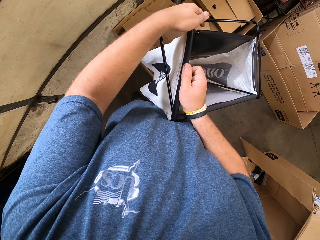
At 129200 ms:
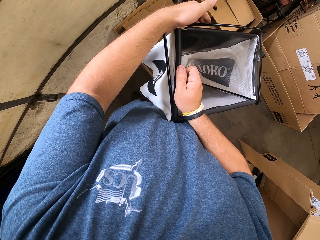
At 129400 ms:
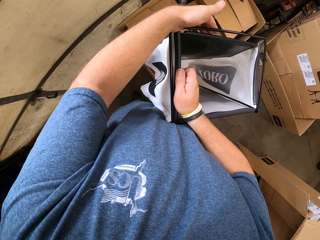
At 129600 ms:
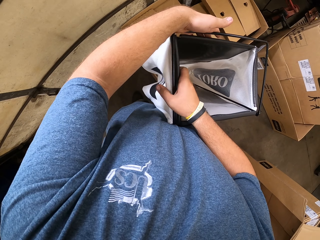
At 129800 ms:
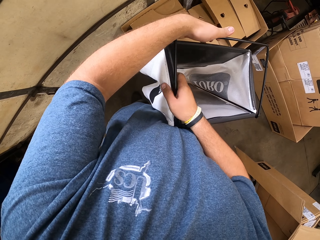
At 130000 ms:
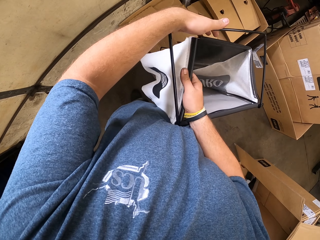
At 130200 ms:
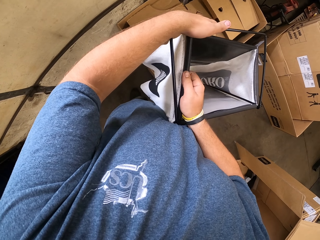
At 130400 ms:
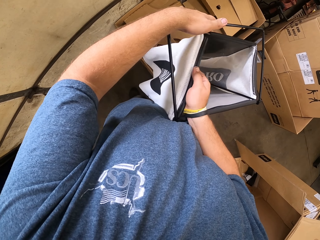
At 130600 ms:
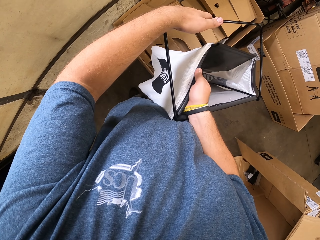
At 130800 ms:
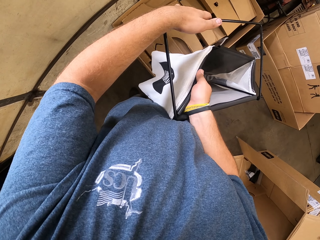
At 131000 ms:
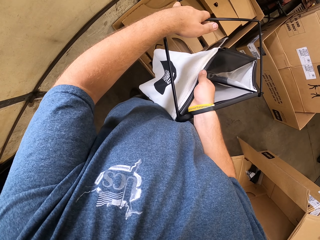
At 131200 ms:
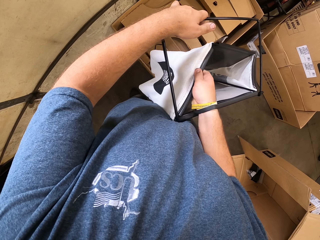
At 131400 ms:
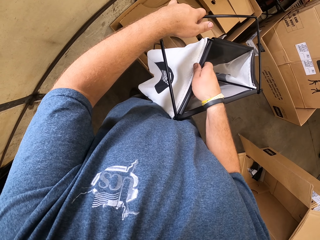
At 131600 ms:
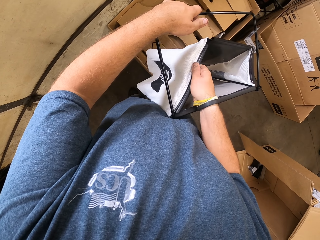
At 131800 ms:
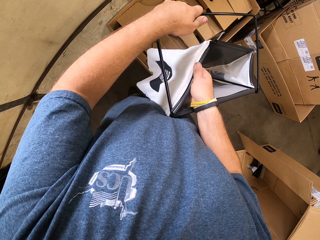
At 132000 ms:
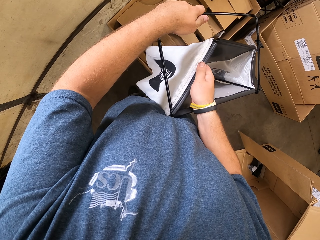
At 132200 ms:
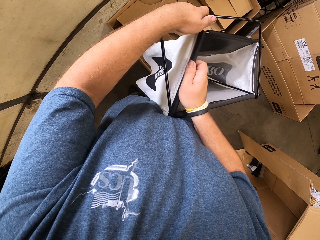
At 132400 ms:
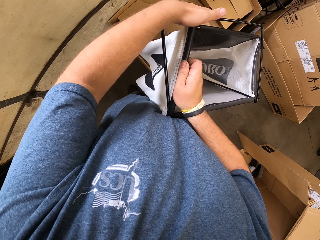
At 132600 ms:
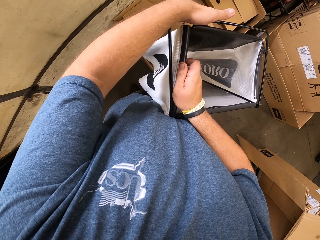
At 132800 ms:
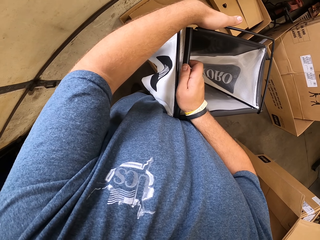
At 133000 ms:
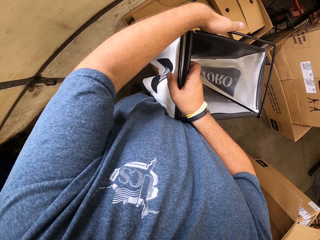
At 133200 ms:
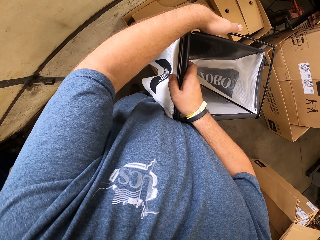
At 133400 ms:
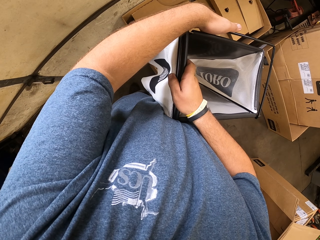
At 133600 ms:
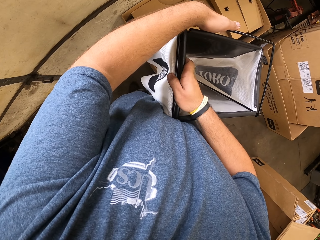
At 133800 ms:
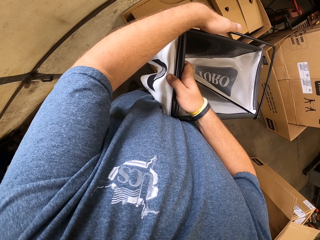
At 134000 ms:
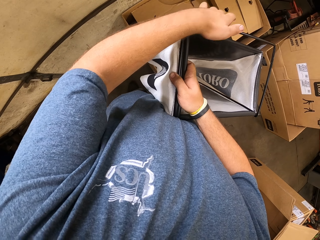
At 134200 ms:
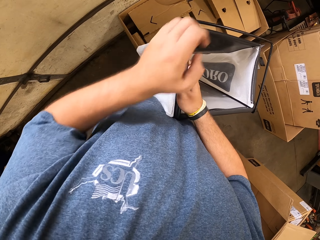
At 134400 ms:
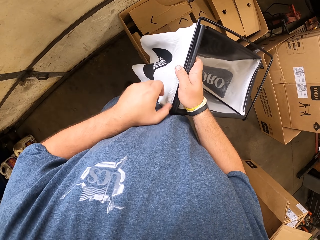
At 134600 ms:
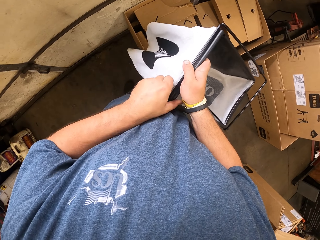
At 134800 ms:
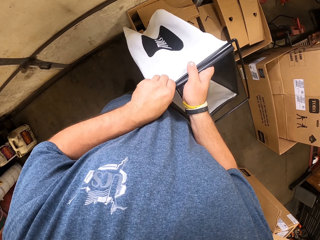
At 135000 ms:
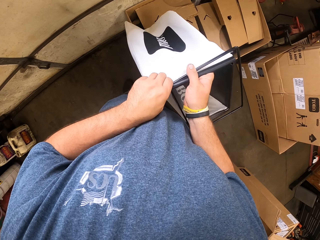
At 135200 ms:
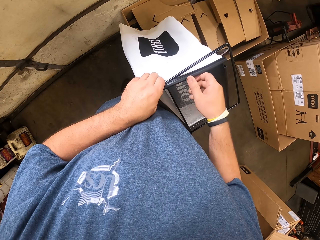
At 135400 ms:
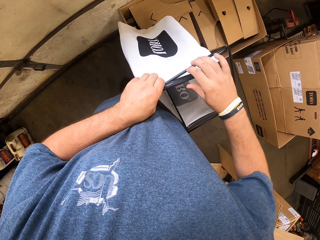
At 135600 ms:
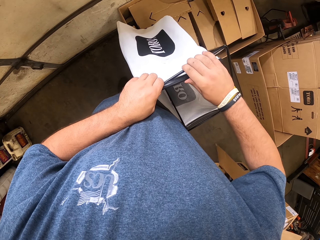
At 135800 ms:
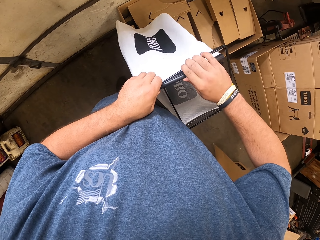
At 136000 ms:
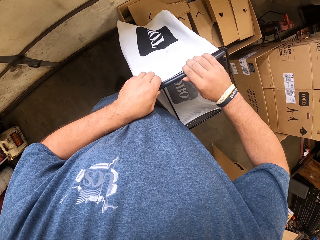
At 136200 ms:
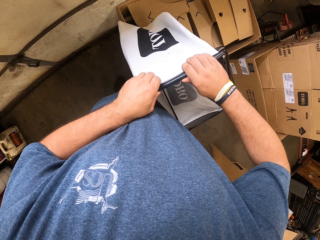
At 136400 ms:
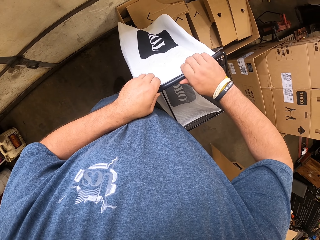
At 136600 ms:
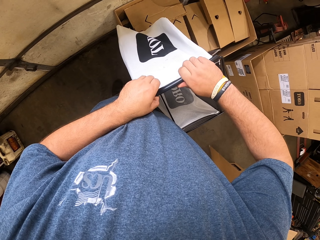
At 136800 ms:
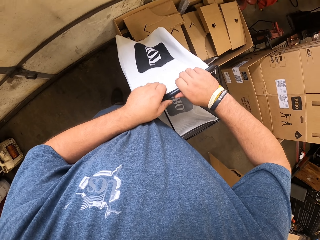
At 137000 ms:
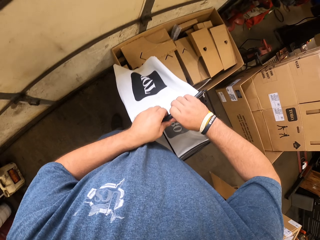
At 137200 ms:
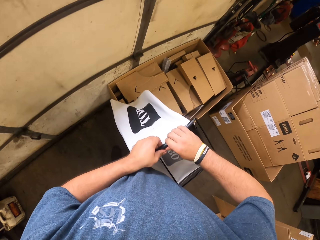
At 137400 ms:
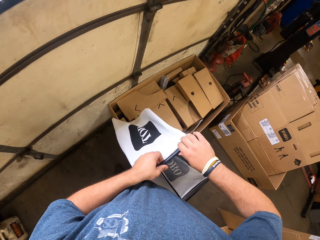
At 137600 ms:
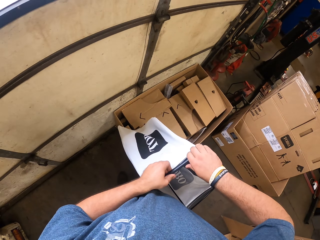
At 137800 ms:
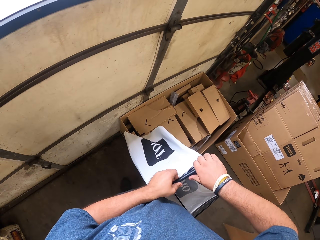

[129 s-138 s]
The camera wearer fixes something.

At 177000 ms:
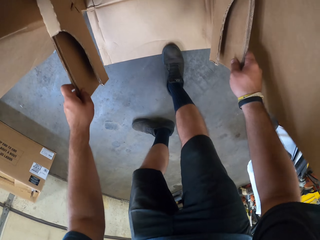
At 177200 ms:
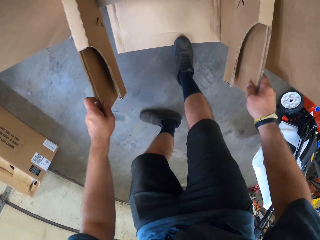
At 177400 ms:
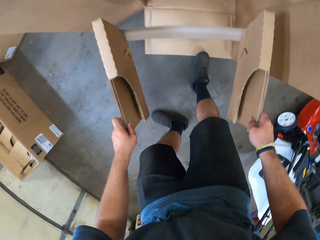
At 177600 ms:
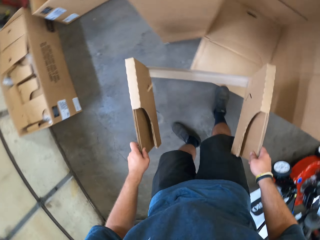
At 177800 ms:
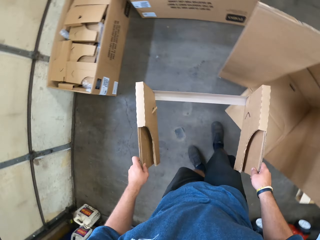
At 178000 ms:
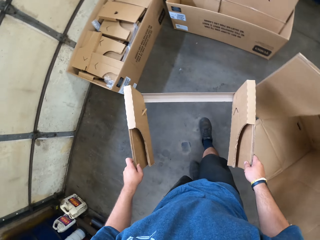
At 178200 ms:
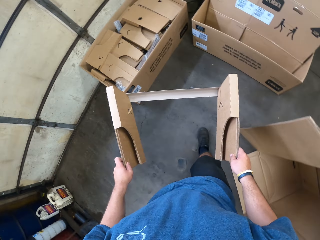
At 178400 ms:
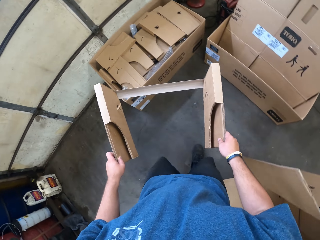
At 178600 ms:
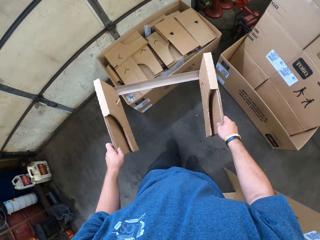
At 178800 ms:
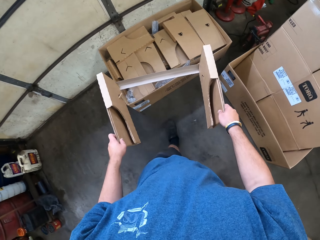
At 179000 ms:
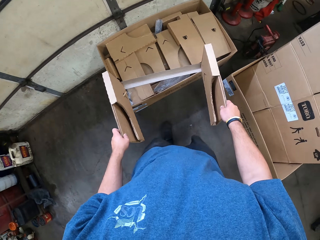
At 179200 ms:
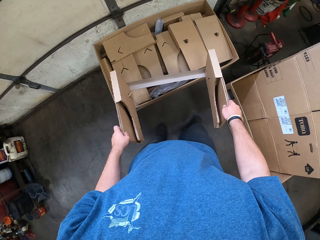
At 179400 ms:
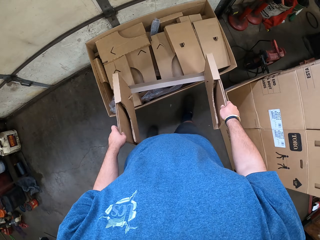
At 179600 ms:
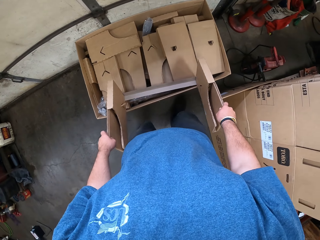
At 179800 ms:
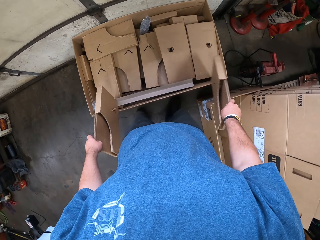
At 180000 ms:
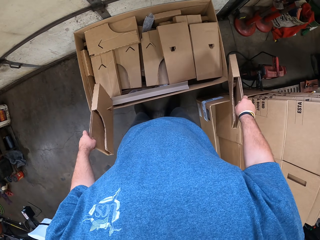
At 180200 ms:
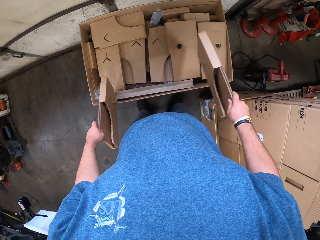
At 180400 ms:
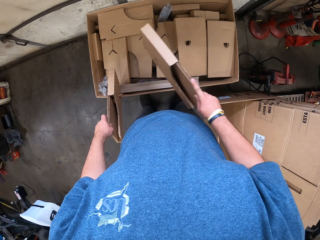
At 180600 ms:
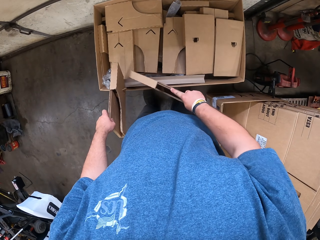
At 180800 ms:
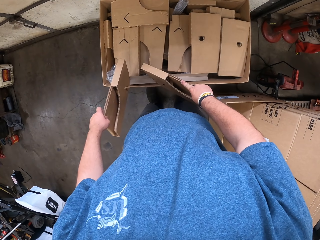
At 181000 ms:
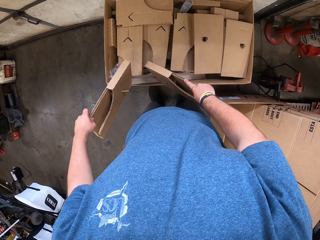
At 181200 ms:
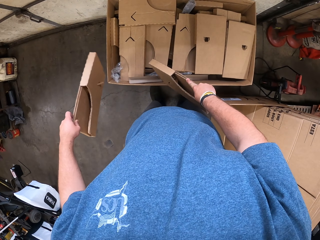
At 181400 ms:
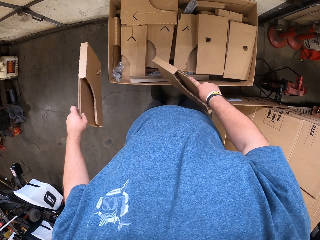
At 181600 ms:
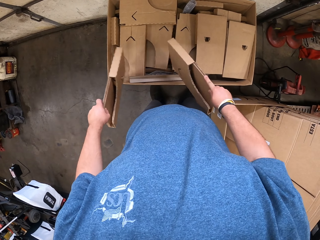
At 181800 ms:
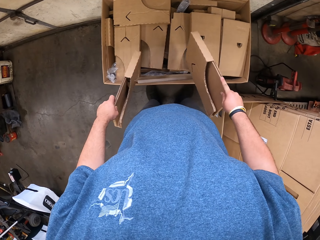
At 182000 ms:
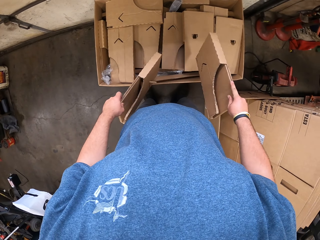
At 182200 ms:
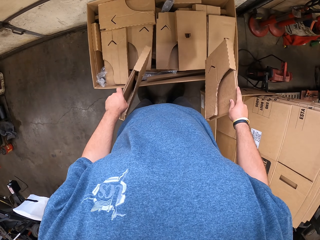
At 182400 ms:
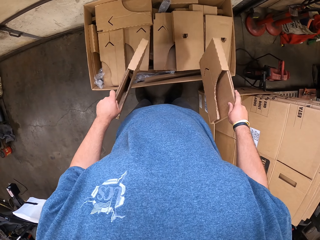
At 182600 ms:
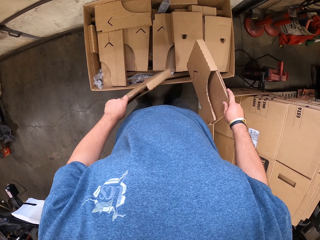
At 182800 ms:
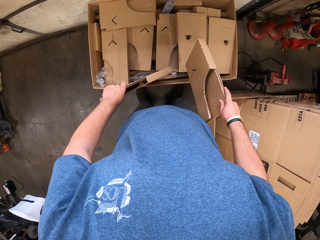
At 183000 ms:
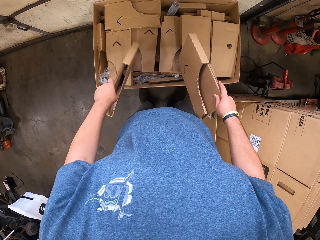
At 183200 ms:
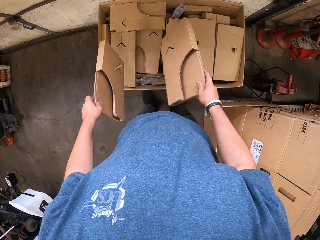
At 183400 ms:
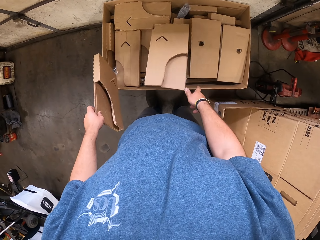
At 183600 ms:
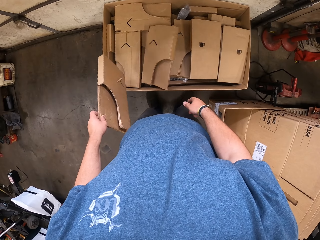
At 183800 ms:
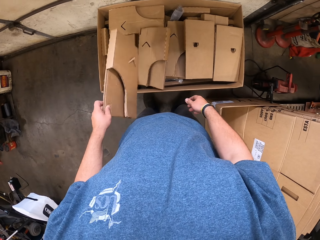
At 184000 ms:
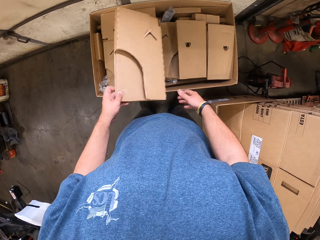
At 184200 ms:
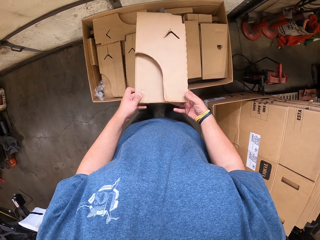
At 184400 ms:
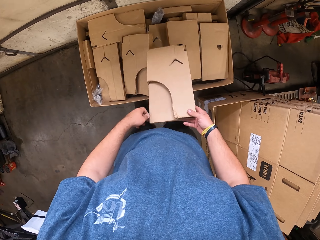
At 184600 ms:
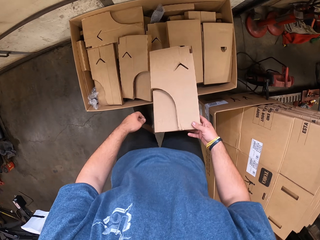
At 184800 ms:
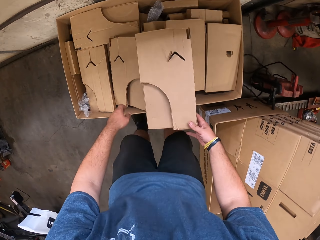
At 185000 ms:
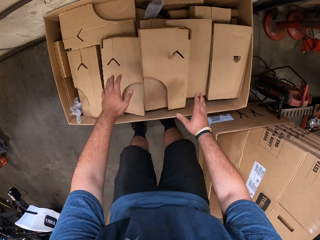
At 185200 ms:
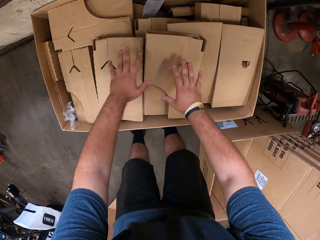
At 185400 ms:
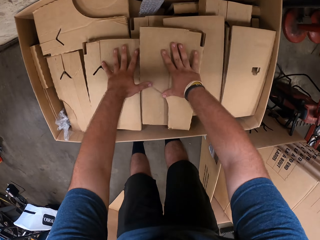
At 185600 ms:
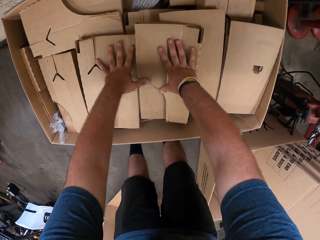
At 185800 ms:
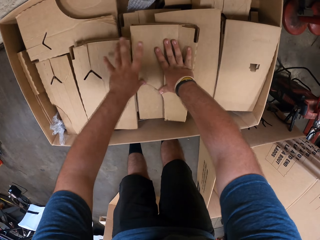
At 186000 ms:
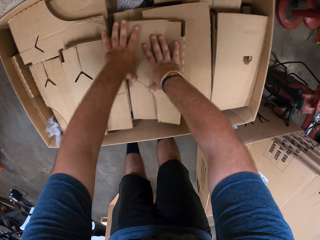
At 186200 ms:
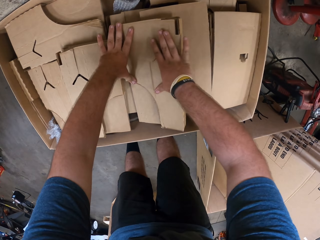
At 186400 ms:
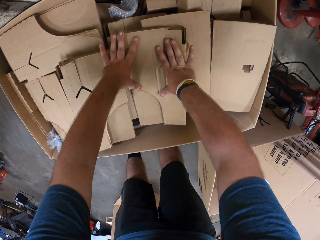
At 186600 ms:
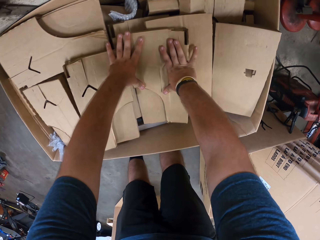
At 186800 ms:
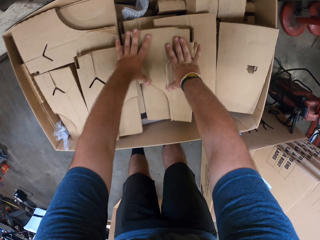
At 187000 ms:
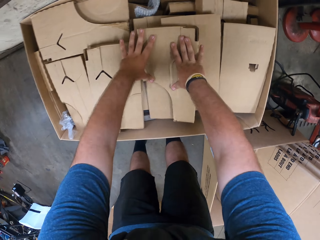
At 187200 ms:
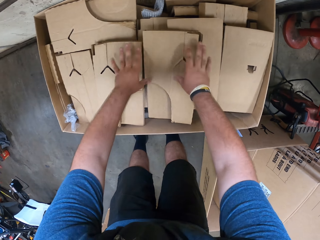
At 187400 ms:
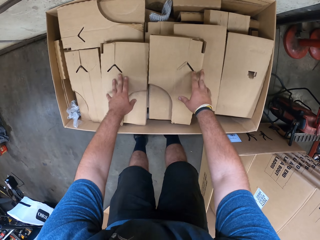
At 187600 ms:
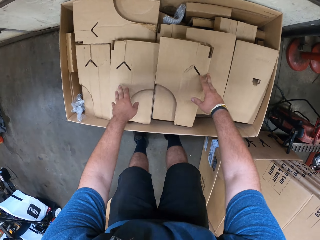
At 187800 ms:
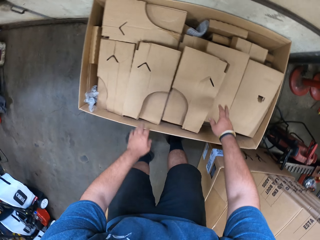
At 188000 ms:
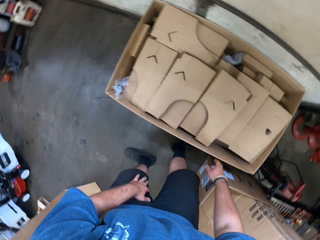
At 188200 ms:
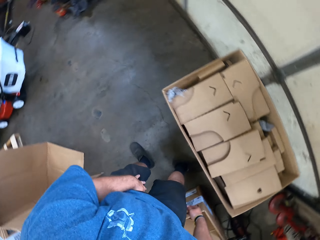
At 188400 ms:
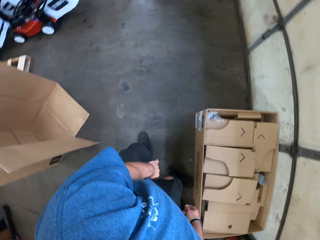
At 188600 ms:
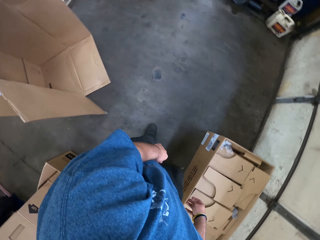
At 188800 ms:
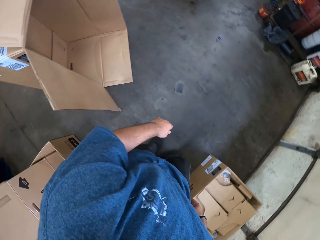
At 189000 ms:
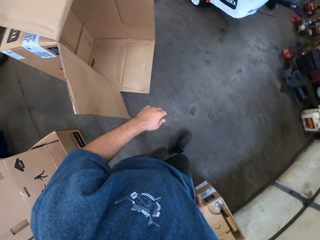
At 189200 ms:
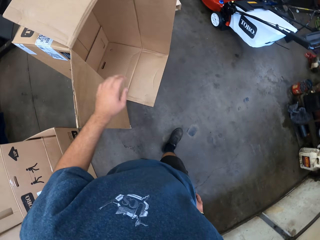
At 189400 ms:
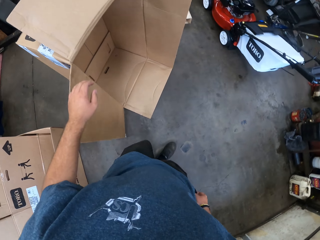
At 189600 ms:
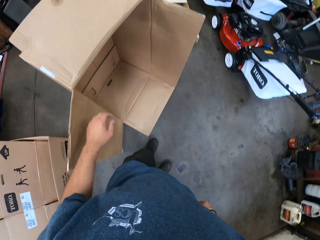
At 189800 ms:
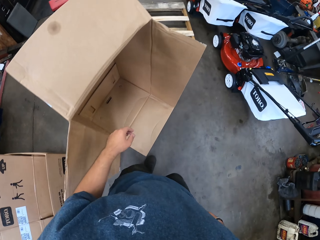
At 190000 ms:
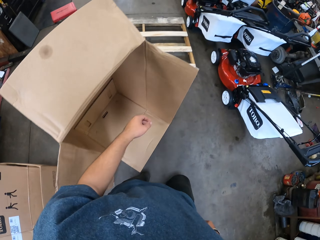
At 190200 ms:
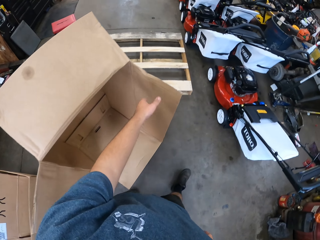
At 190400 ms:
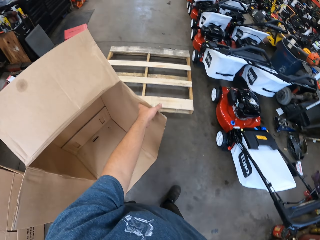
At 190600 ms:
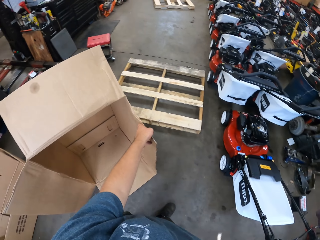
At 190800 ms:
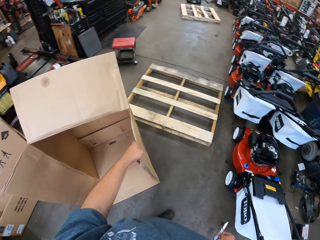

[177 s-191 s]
The camera wearer walks around. They separate a carton. They drop the carton. They press pieces of the carton. They walk around.
